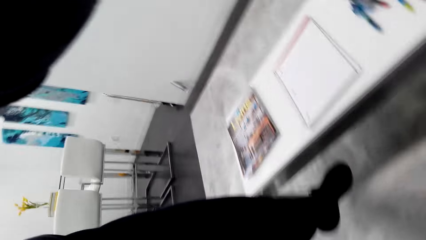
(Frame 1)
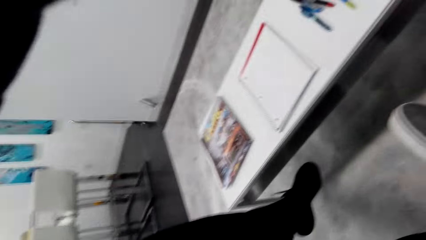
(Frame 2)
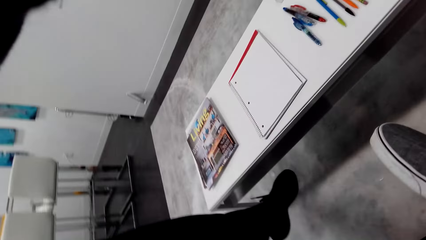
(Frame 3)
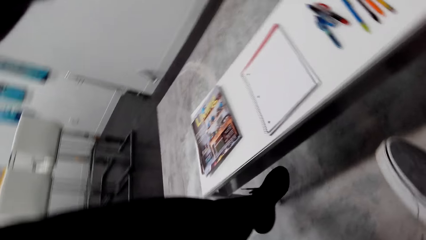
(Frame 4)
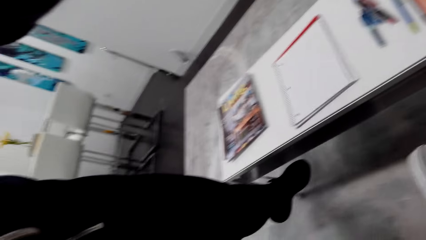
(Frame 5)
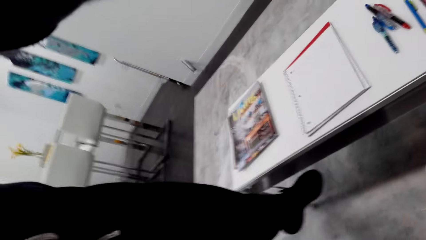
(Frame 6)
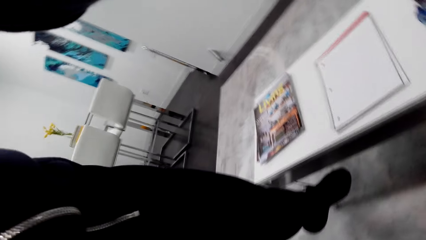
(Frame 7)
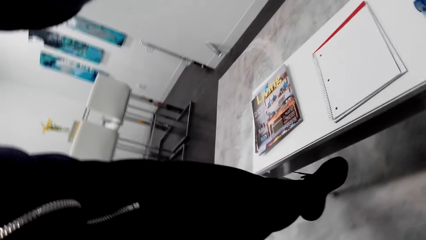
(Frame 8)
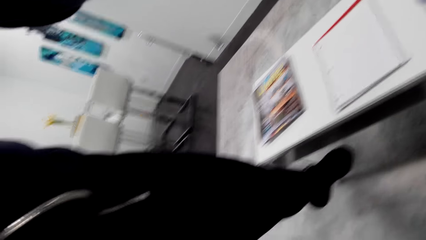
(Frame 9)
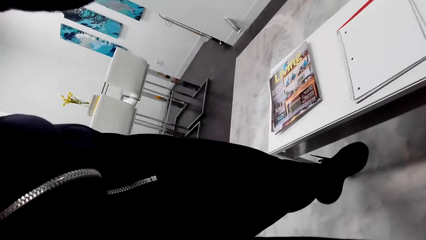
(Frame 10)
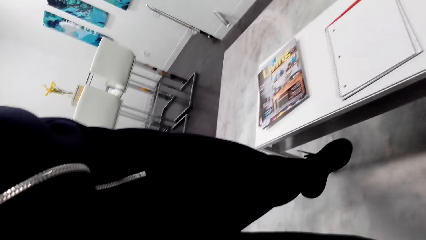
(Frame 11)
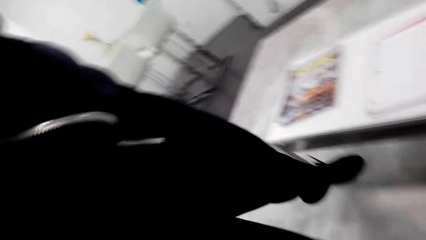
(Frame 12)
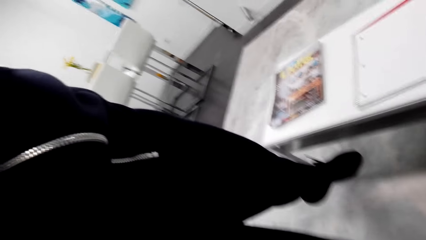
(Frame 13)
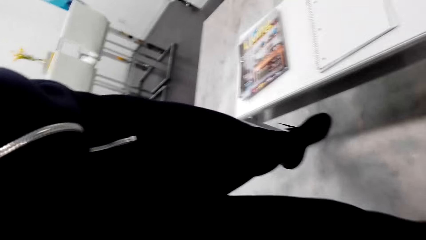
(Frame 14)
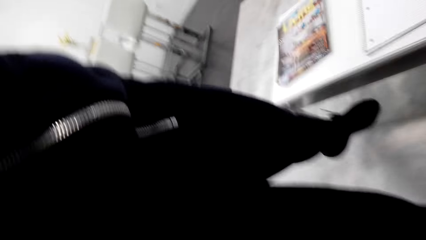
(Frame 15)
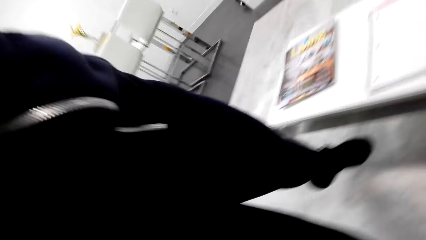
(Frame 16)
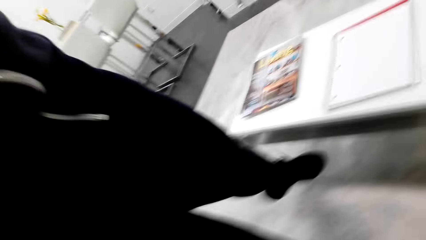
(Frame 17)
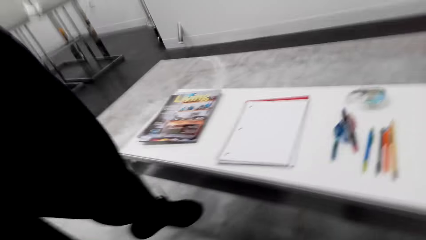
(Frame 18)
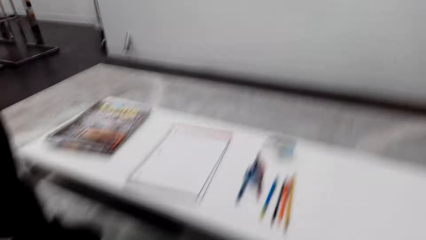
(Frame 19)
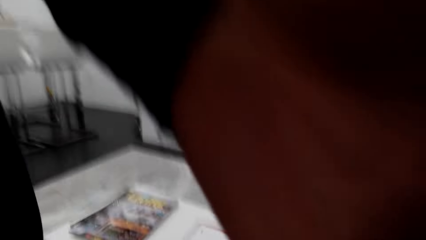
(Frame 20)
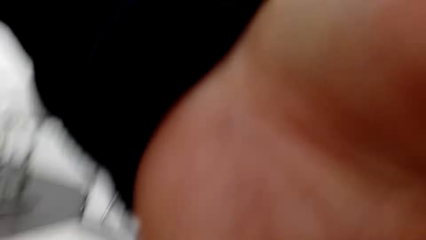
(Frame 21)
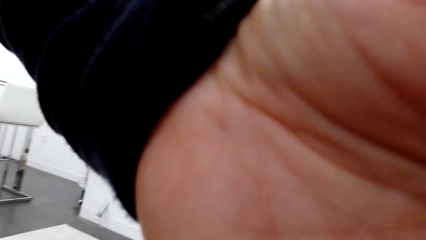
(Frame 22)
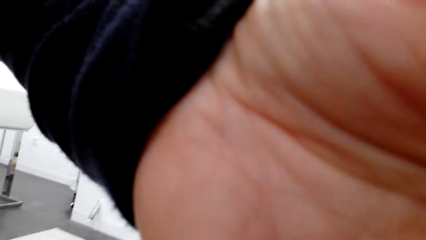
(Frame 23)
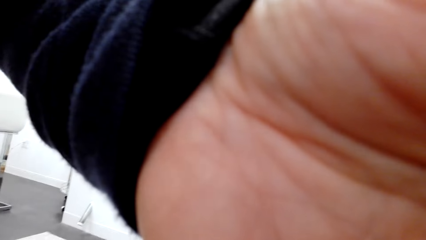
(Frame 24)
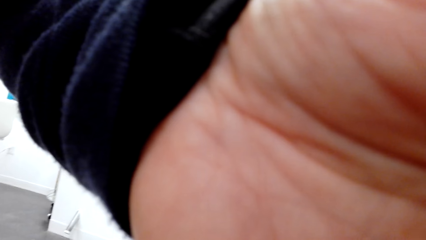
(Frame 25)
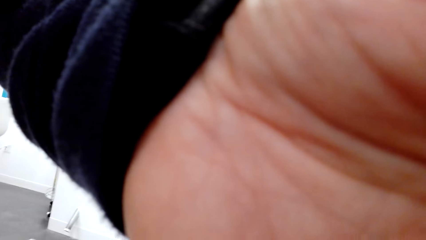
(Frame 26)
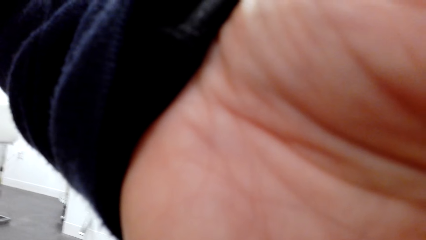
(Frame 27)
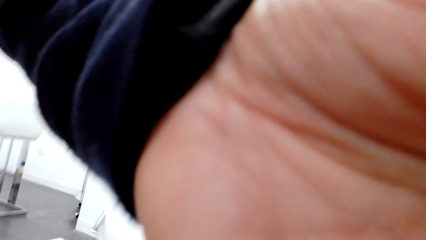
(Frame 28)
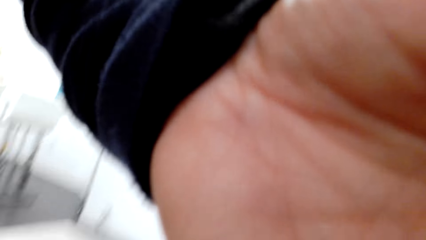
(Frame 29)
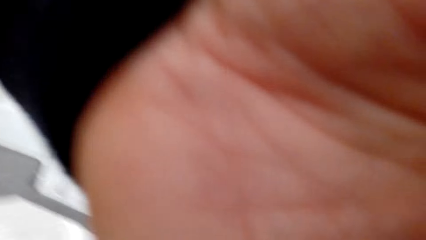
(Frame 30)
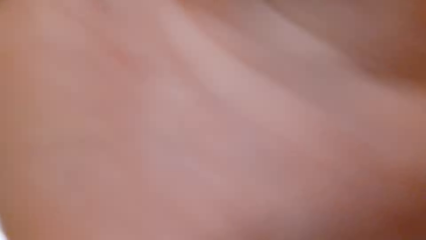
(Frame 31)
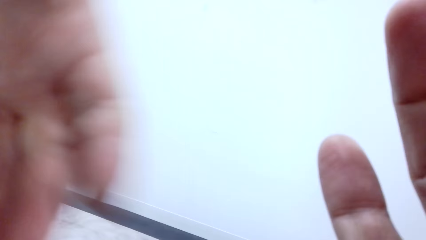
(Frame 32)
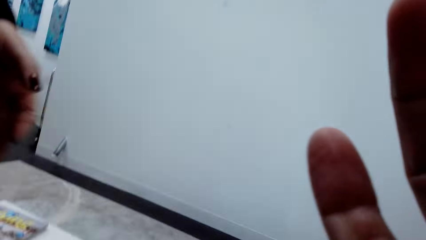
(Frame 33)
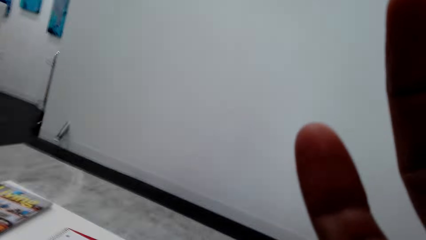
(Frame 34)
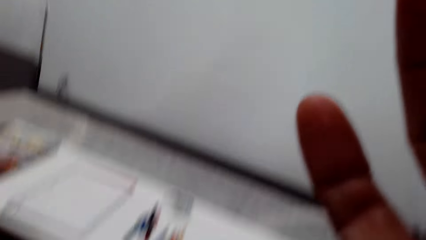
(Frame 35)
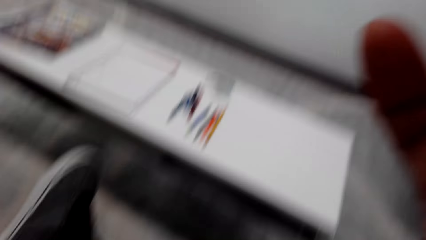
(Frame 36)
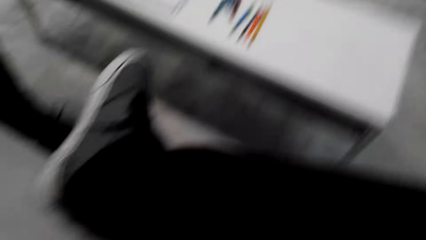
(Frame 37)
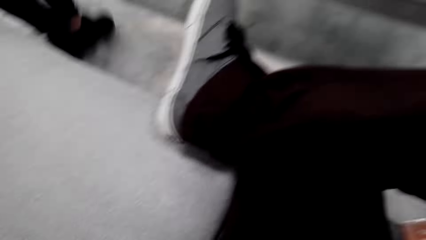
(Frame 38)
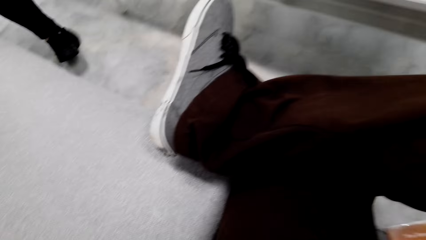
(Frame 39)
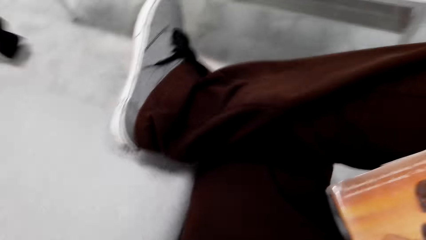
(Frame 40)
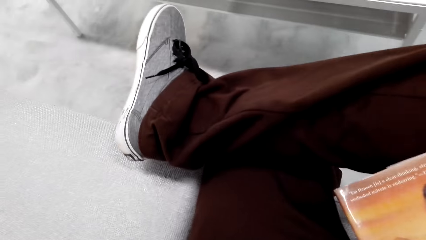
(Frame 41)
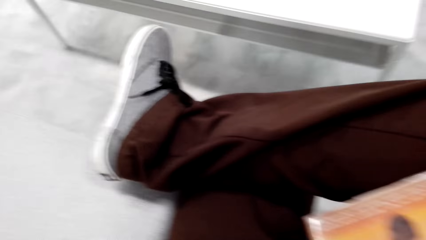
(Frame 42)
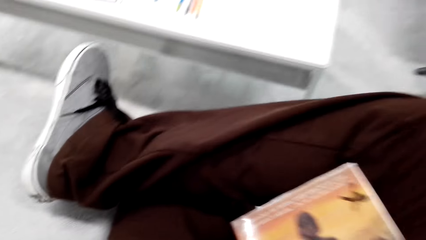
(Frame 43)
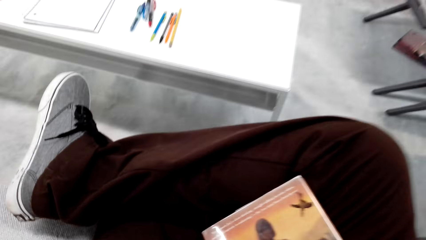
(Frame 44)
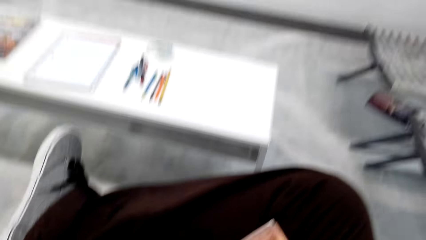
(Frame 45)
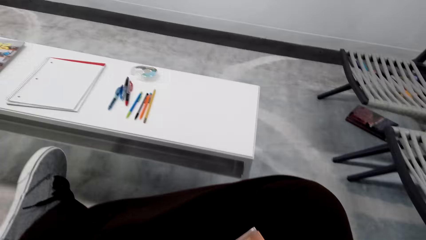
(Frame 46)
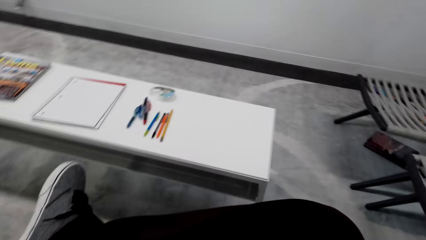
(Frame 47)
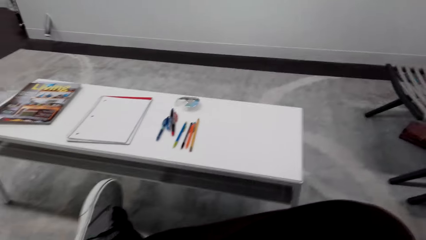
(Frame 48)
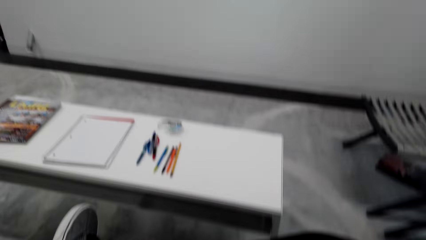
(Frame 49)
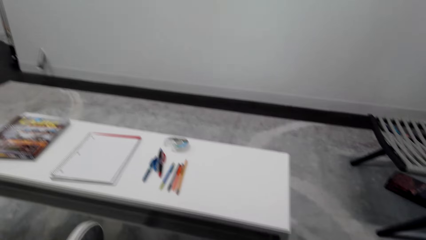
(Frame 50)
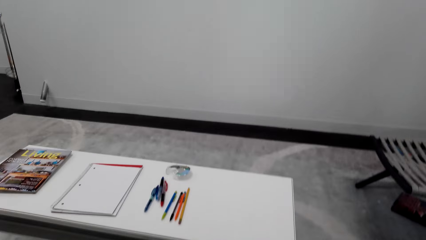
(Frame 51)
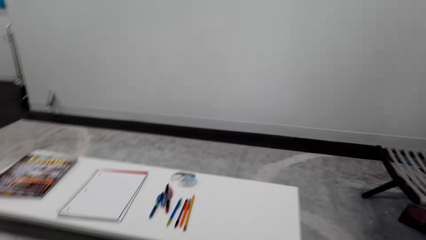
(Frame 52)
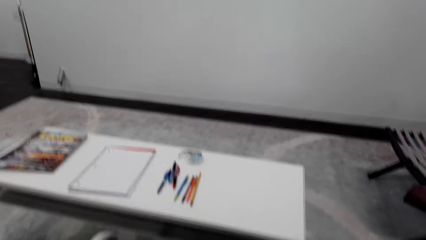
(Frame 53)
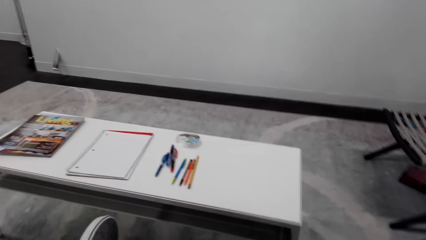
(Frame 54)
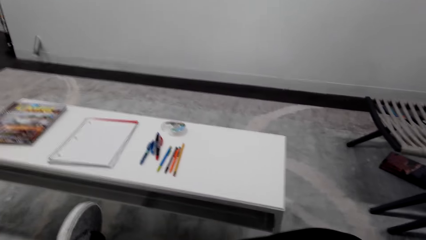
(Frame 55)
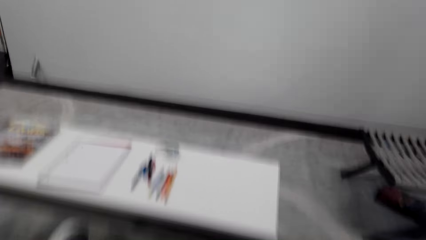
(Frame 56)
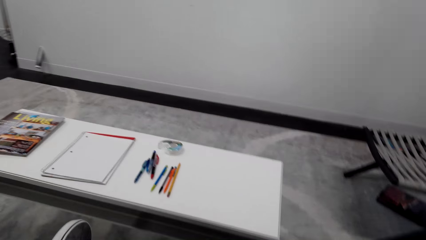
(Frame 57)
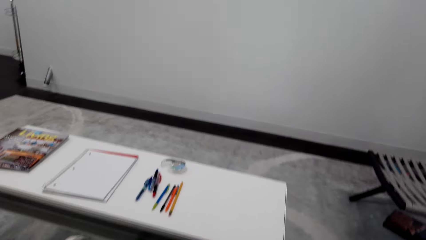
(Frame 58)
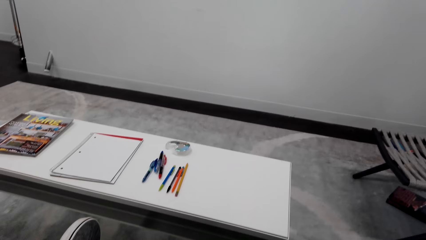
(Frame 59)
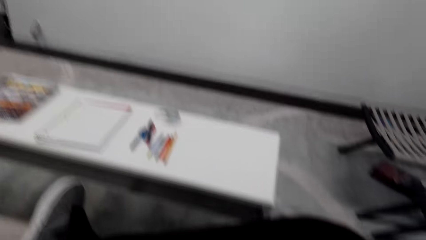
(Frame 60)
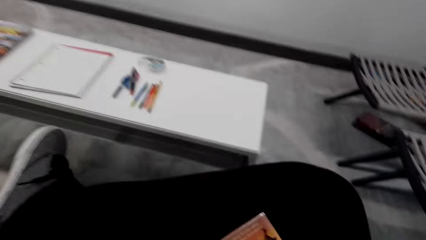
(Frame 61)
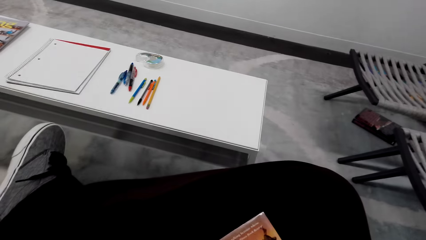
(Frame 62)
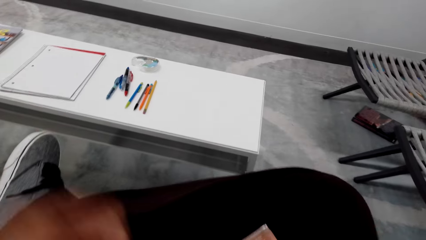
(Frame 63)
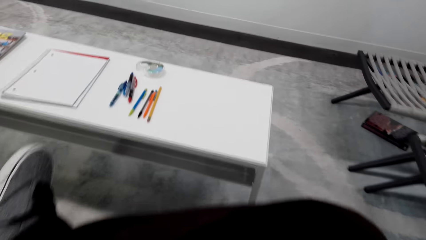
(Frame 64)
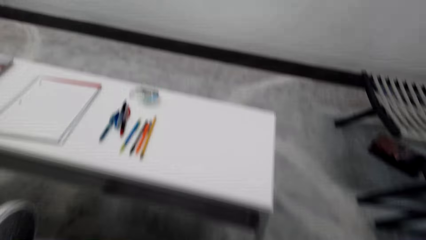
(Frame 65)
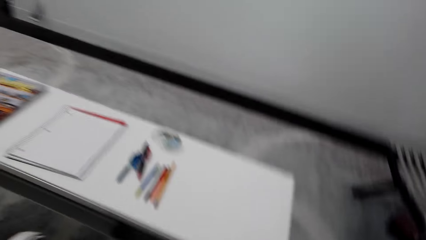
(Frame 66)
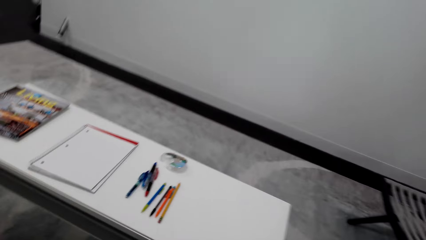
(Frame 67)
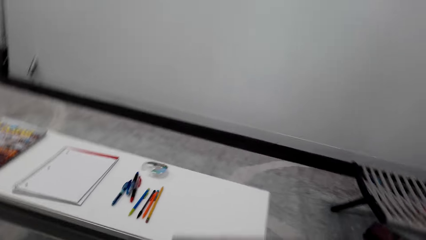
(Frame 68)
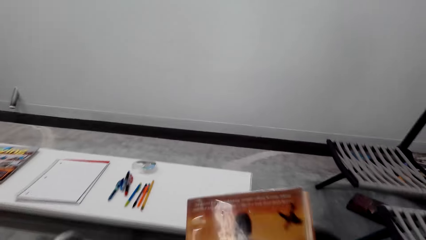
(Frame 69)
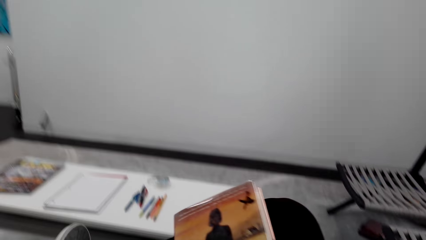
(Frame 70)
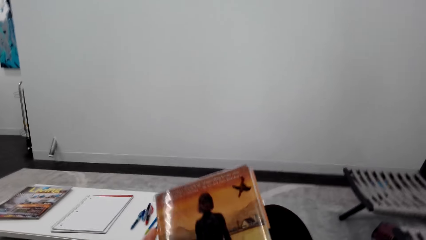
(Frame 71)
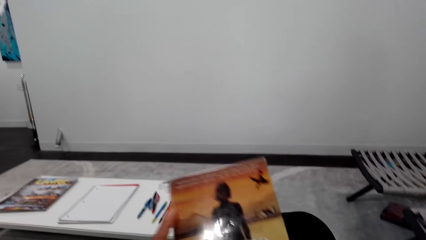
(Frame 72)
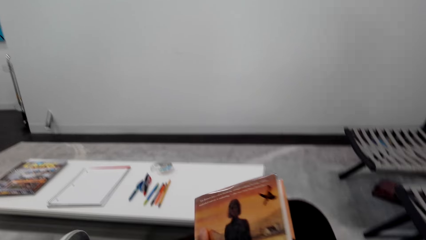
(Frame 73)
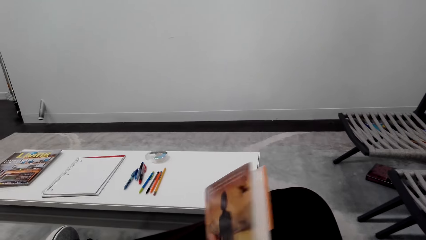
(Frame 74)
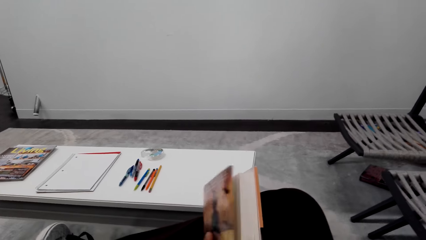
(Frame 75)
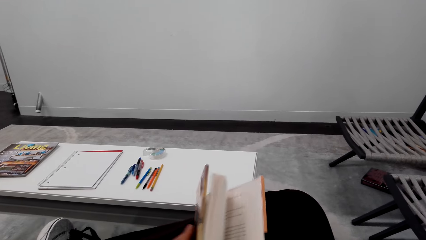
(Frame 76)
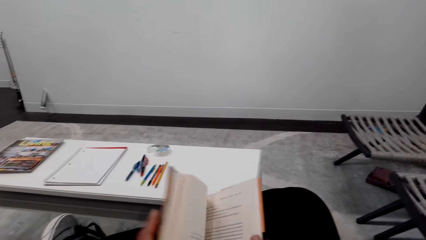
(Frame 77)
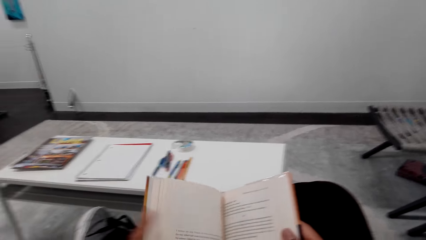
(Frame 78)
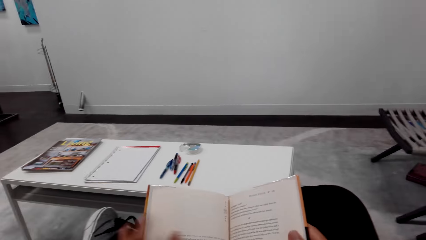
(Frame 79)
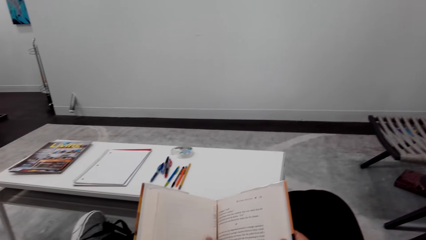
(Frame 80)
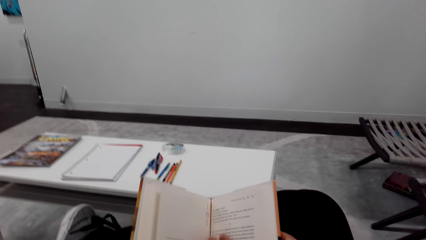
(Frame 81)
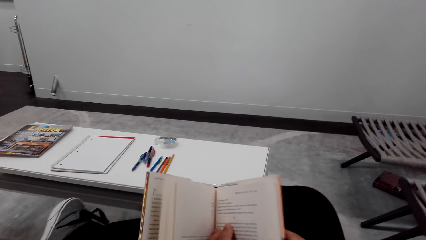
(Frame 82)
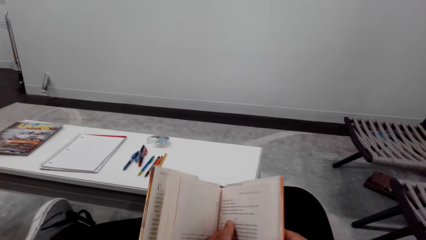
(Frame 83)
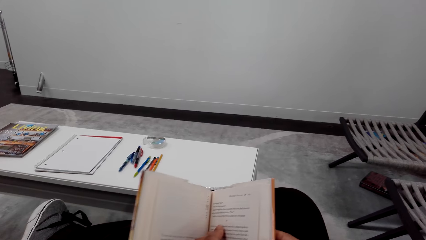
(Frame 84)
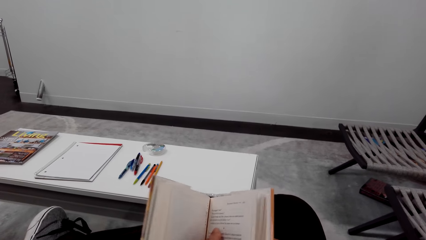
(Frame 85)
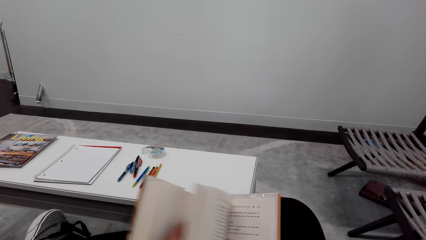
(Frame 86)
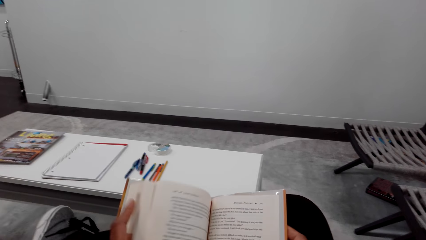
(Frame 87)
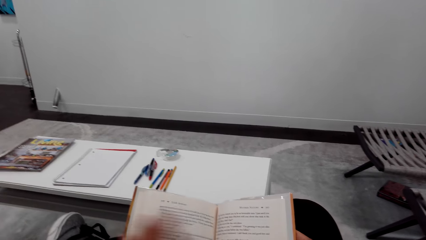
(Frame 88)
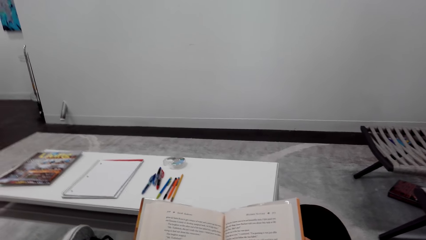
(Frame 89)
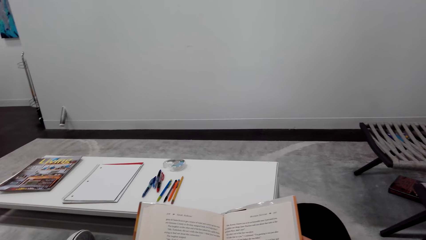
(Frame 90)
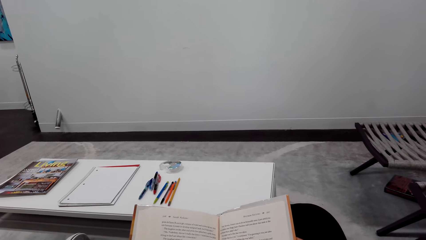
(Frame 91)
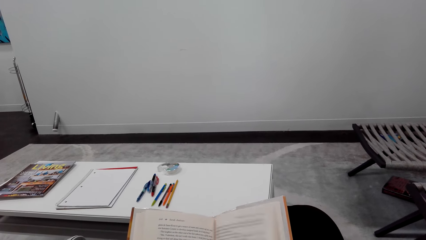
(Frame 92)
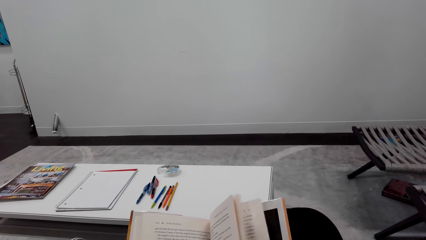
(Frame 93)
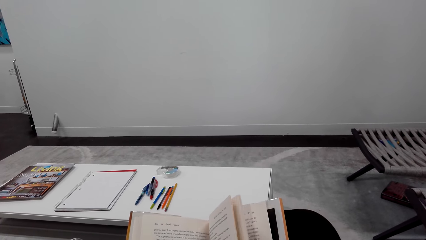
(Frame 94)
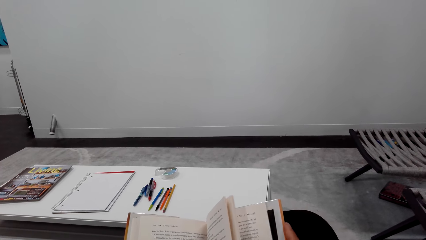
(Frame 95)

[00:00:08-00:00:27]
The camera wearer takes the camera from a person. They adjust the camera. They open a book. They flip the pages in the book.
